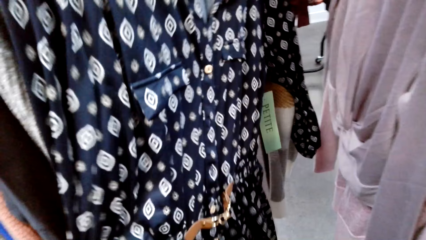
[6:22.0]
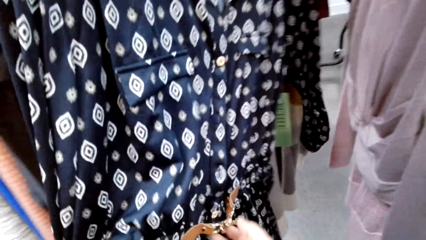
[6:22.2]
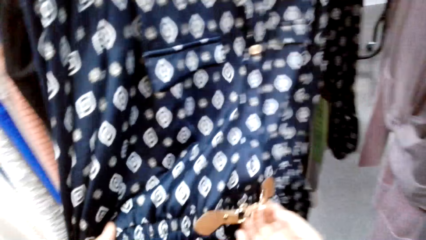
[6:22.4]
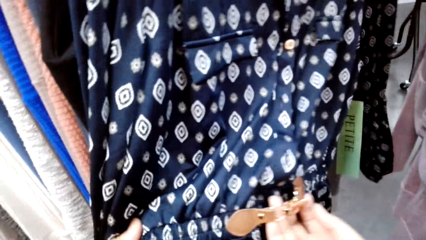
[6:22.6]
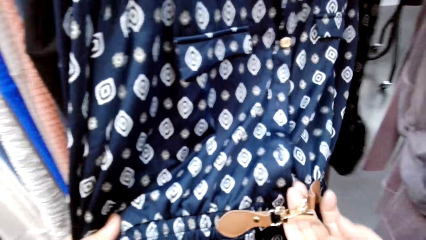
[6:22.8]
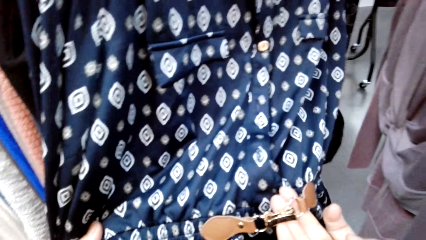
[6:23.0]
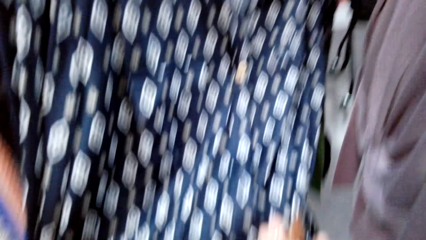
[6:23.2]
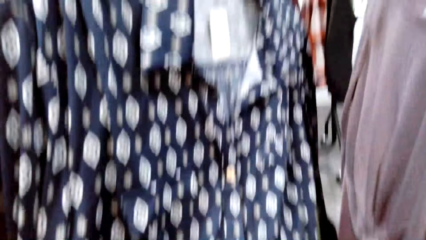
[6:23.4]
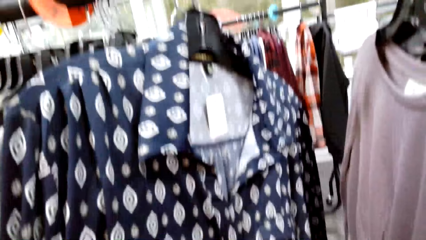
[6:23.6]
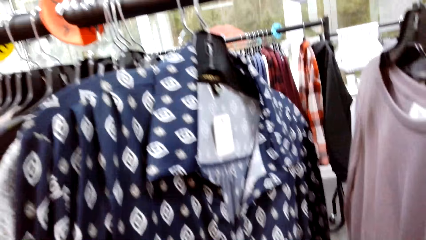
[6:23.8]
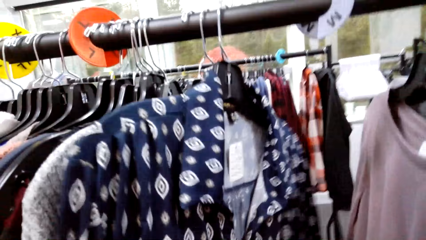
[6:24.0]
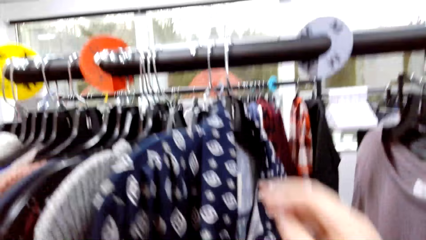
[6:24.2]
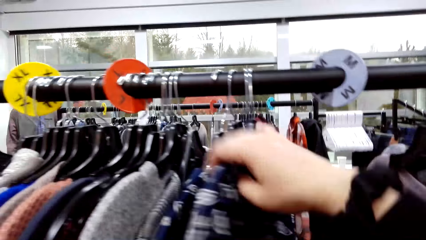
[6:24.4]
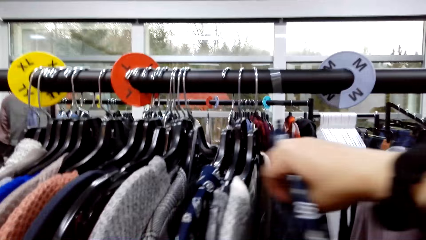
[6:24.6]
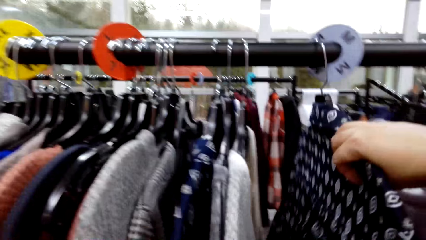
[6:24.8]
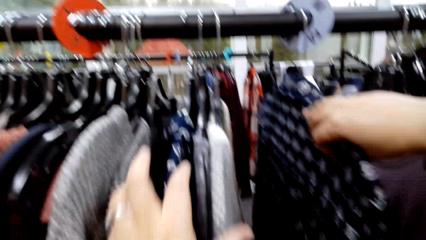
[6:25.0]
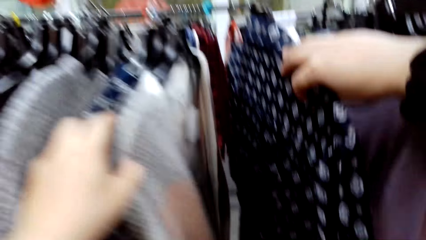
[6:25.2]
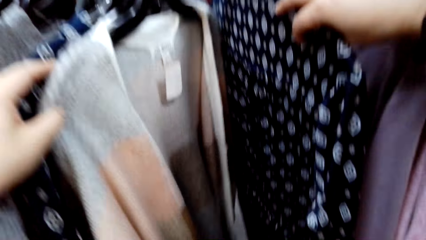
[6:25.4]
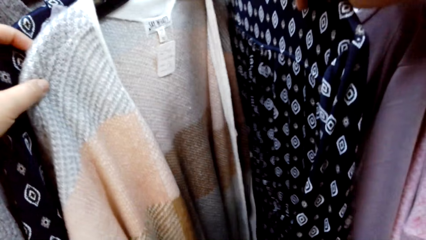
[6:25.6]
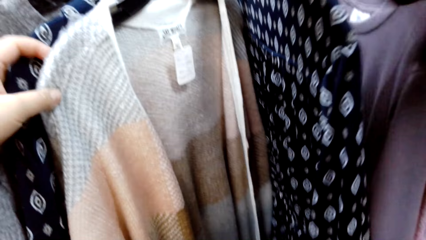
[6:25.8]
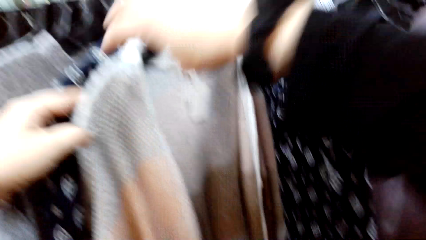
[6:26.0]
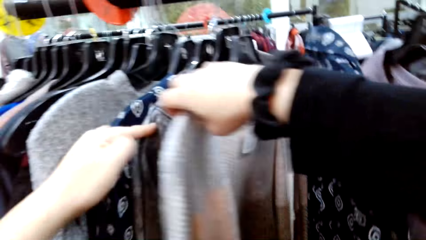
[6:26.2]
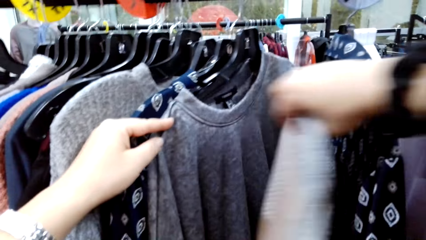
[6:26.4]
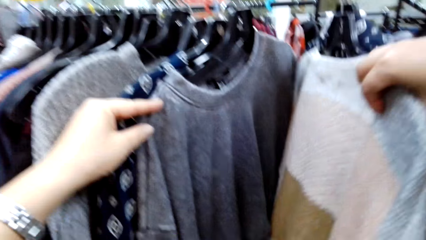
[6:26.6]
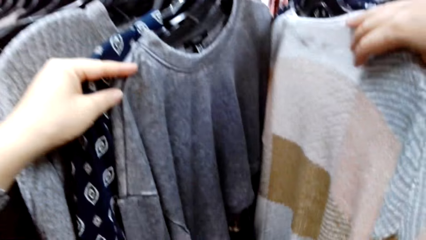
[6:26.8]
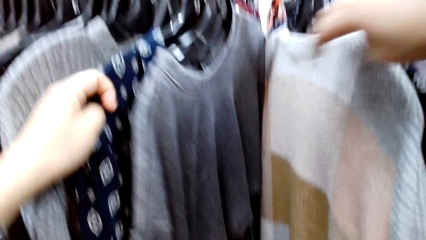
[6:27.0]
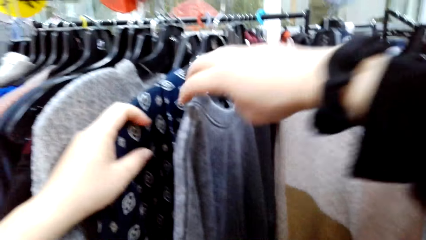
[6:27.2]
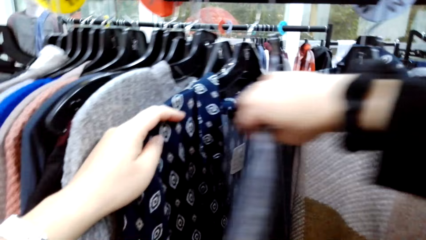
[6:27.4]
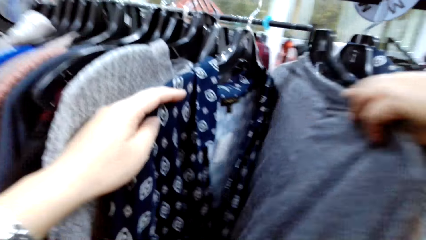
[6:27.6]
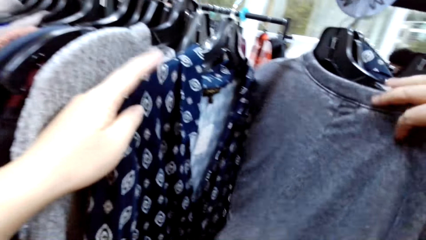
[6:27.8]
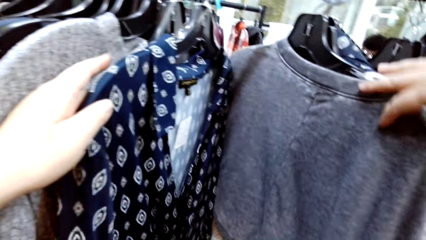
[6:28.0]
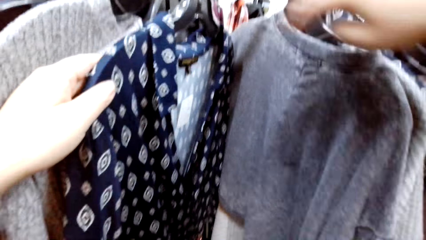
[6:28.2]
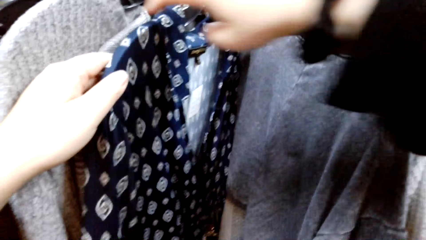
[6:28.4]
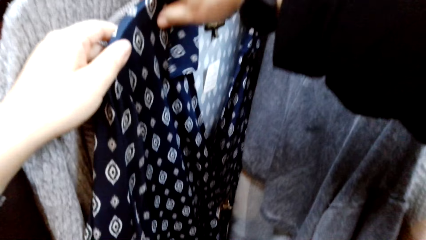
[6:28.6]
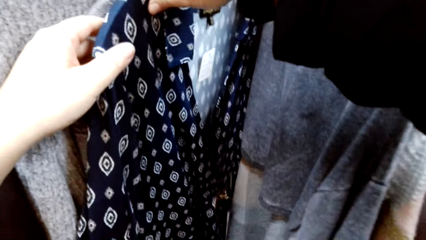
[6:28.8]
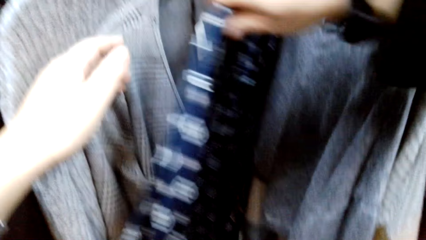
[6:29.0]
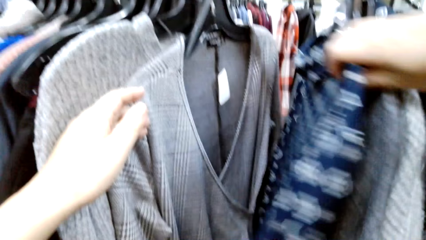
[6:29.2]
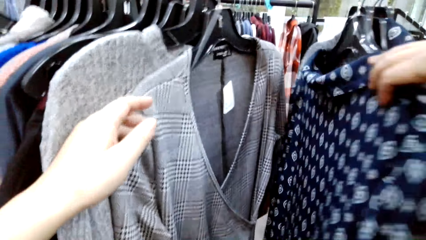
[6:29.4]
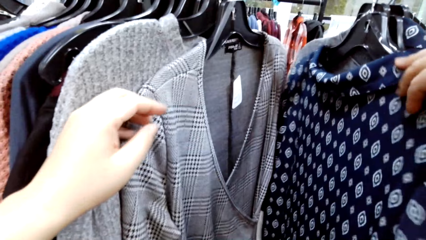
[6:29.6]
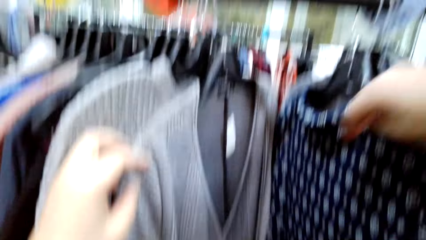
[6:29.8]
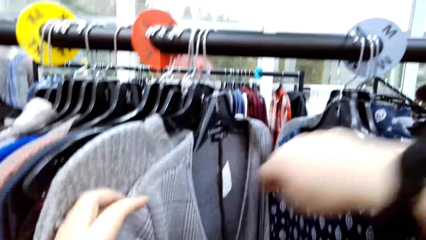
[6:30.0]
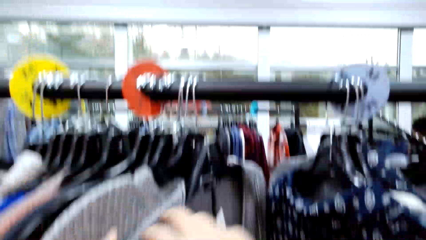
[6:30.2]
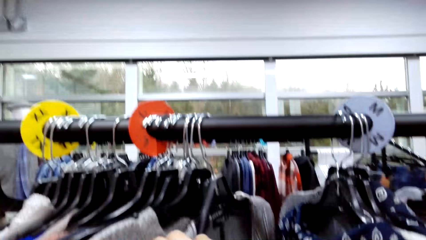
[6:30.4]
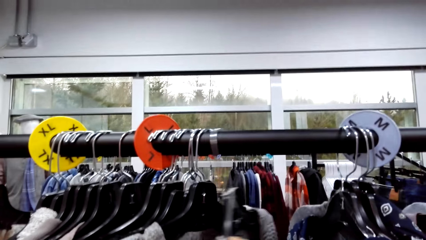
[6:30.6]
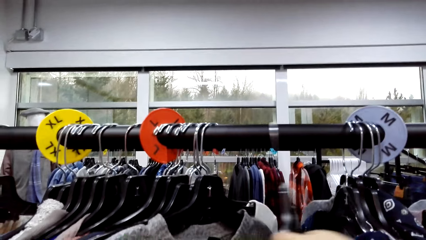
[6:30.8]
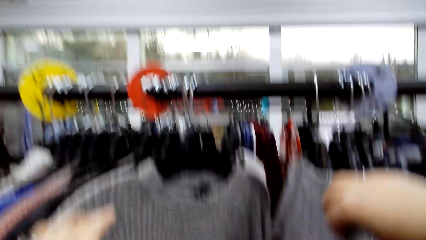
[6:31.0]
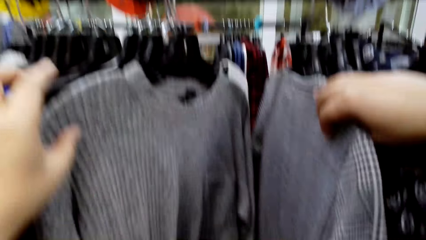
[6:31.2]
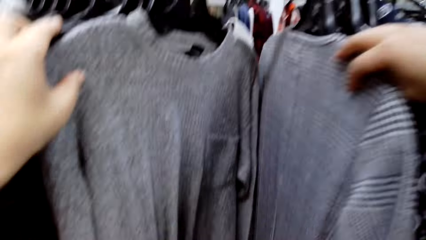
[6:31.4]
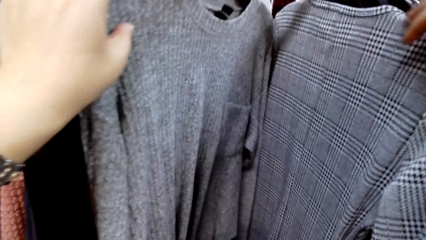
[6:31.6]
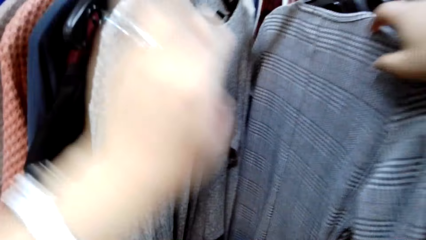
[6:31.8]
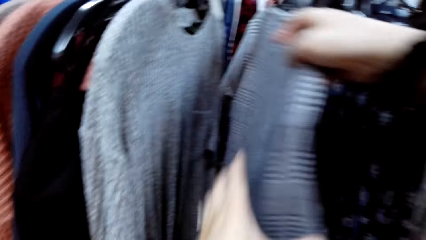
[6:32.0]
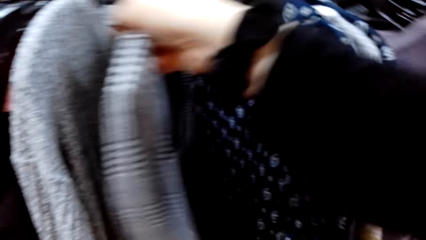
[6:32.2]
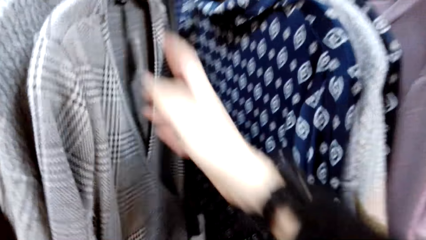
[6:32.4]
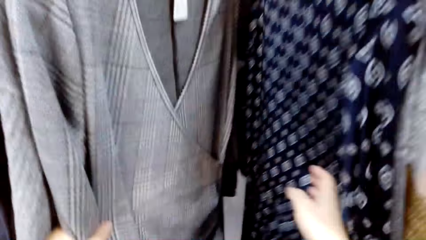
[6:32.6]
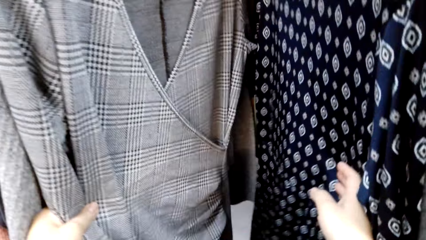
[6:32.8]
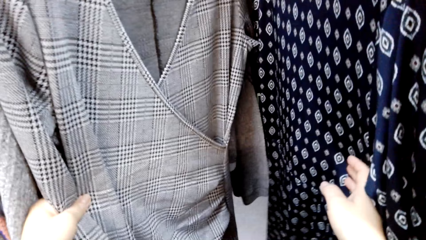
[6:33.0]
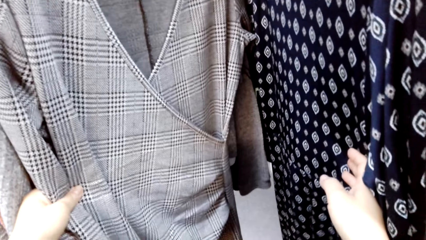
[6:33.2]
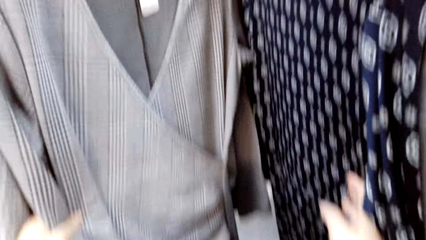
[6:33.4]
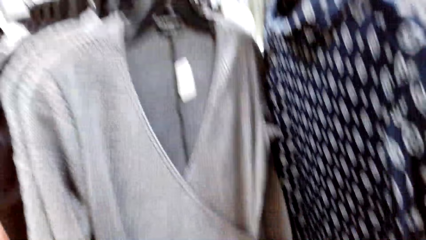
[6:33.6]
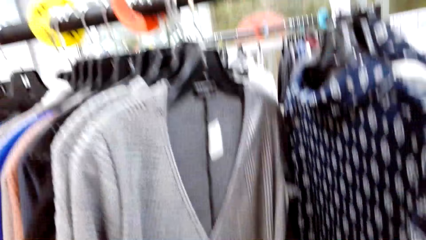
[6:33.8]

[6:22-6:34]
The camera wearer moves the shirt. They move sweatshirts on the hanger.

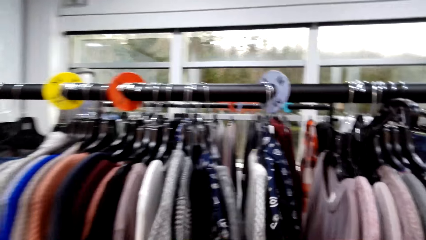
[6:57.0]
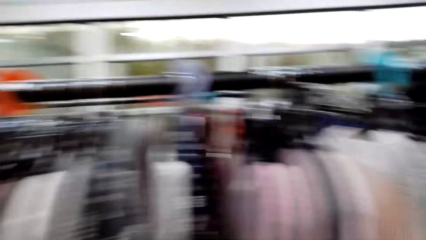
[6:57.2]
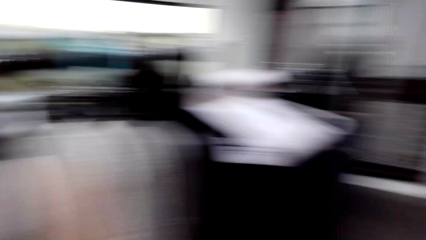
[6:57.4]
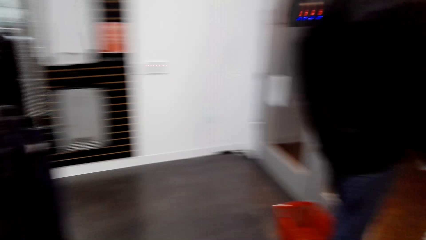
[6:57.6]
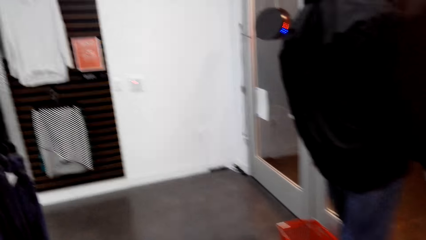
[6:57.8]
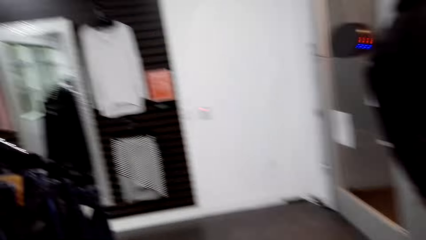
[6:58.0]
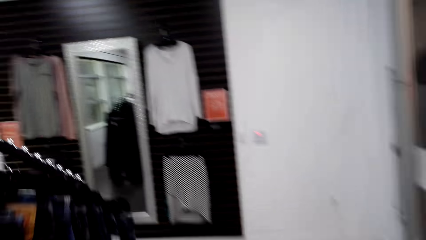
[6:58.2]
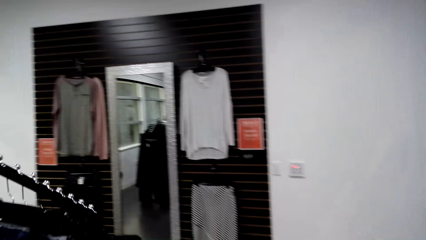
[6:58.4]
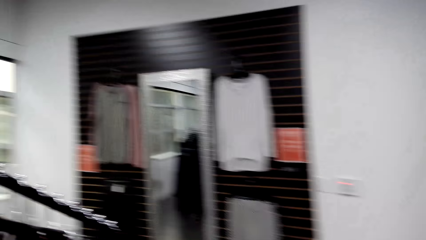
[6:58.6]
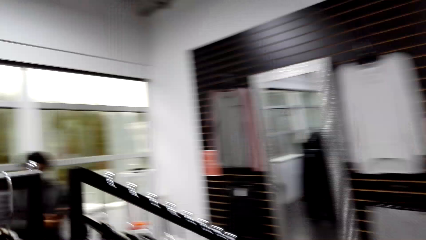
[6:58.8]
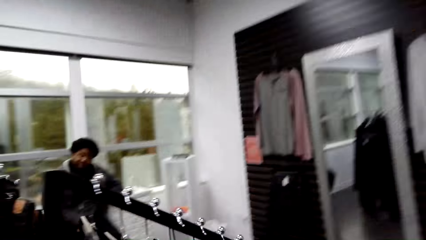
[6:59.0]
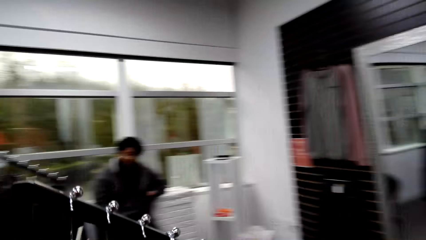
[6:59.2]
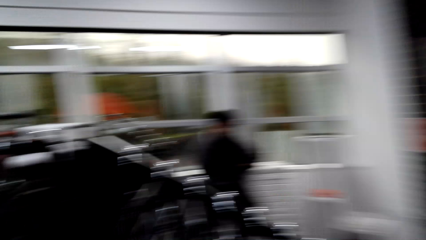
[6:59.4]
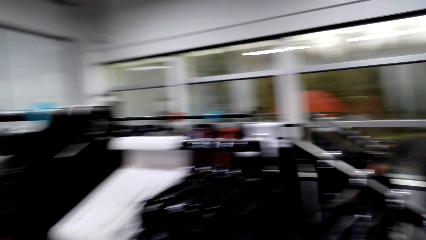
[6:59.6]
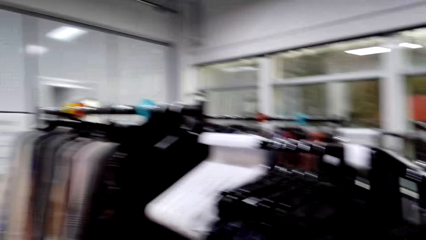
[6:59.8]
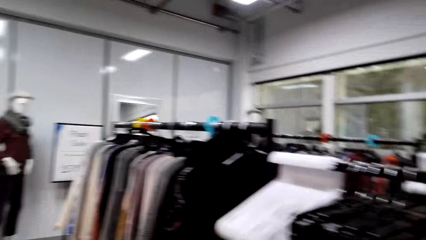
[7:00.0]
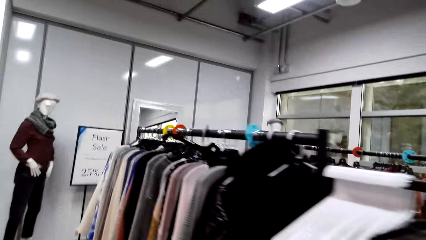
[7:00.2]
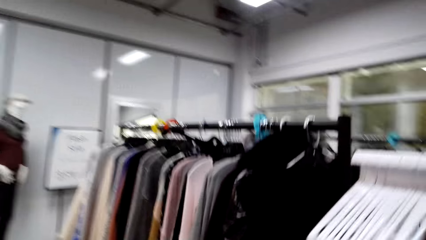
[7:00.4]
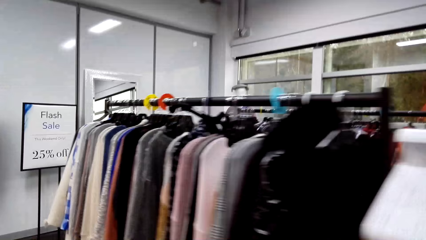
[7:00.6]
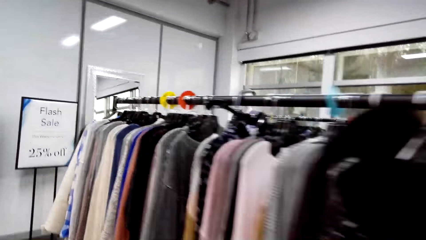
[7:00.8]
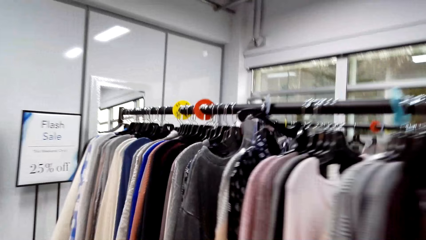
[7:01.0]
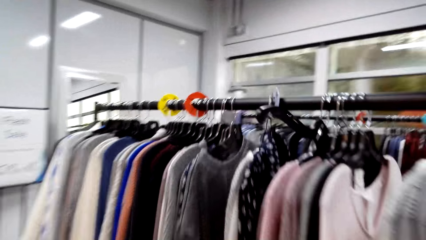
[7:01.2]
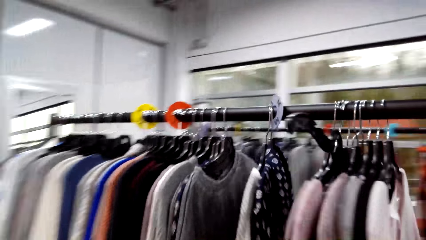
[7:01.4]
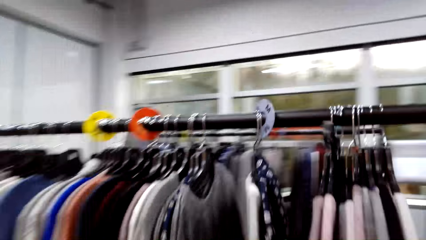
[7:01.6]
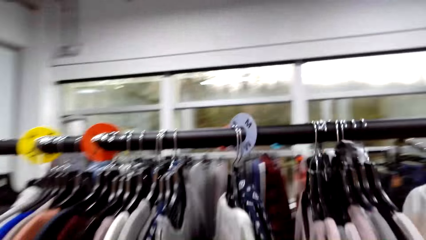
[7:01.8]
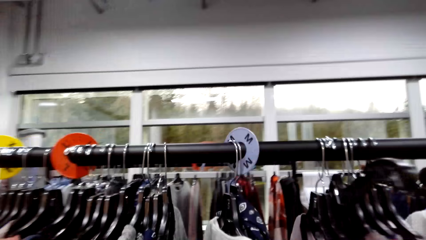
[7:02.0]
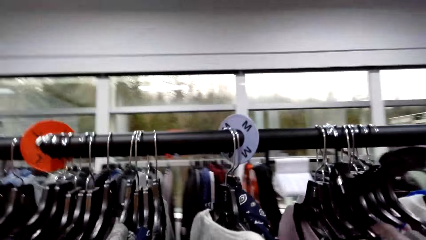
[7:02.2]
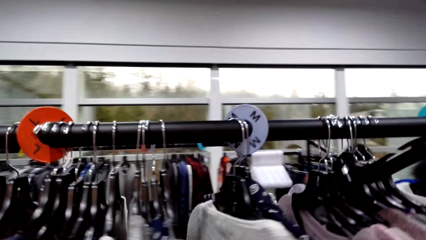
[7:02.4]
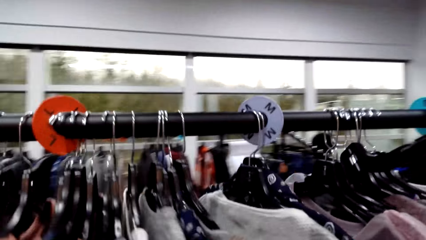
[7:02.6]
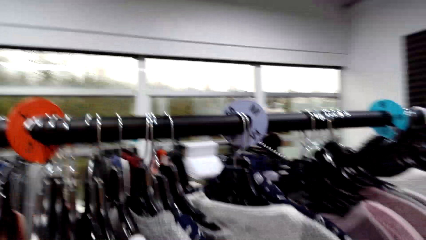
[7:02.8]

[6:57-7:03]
A man talks to the camera wearer. The camera wearer walks around.
